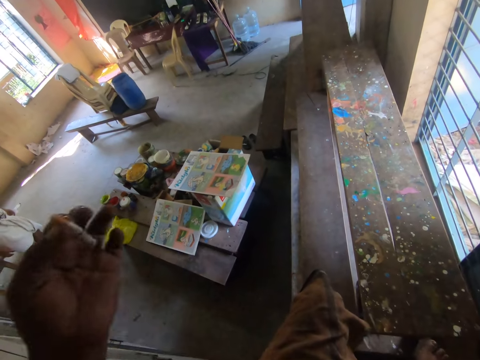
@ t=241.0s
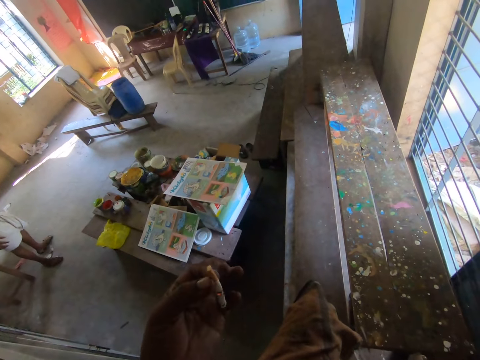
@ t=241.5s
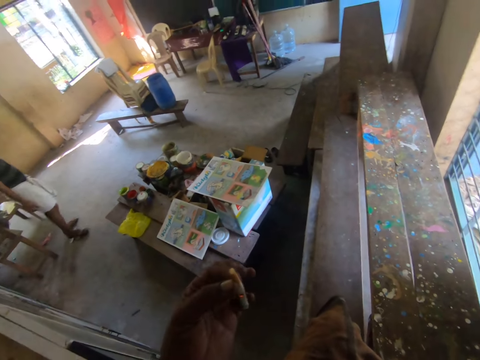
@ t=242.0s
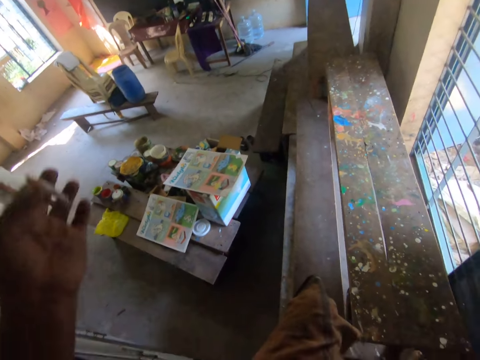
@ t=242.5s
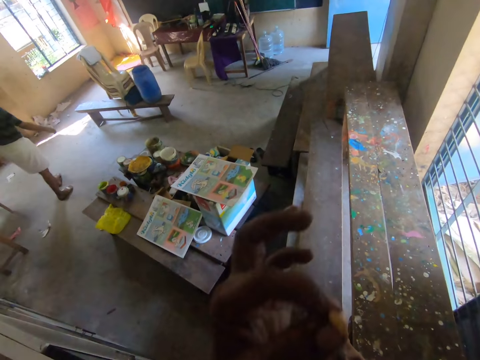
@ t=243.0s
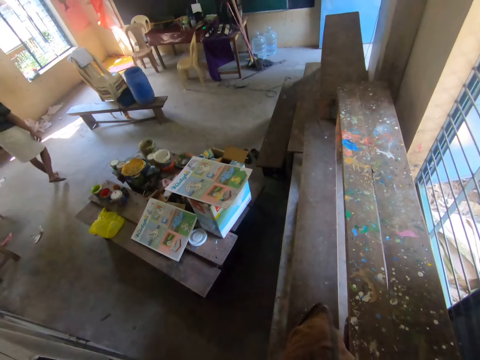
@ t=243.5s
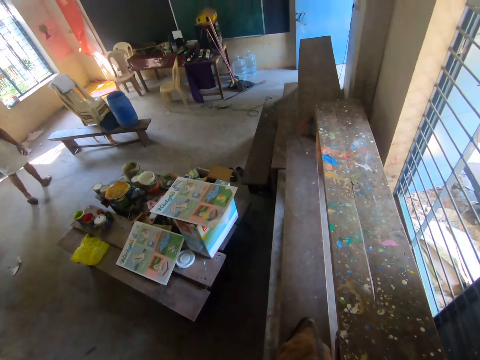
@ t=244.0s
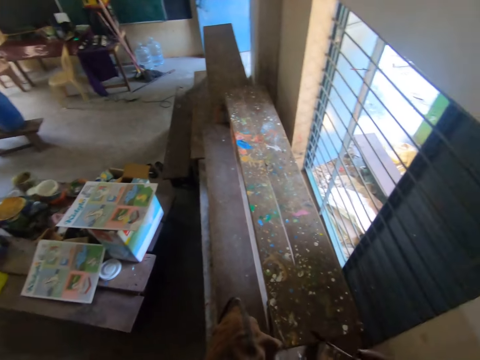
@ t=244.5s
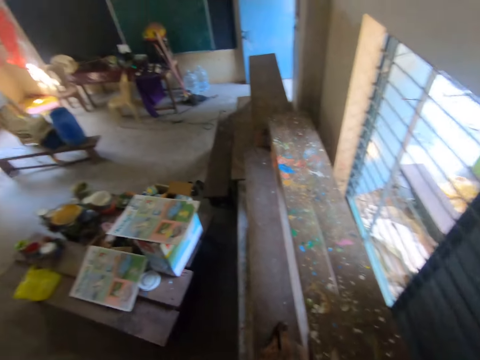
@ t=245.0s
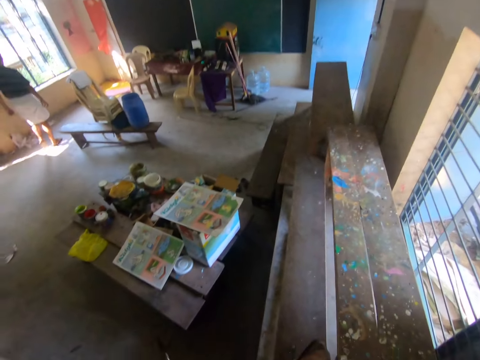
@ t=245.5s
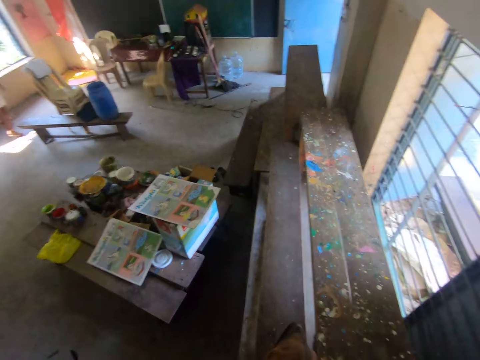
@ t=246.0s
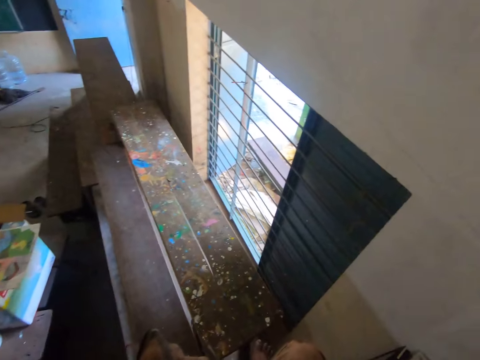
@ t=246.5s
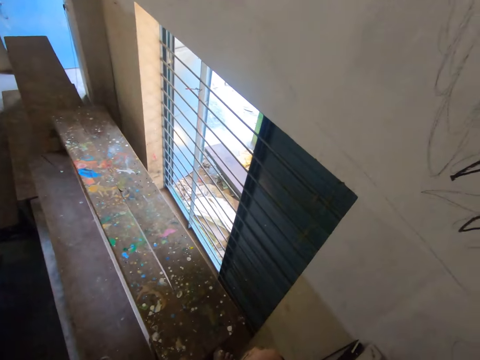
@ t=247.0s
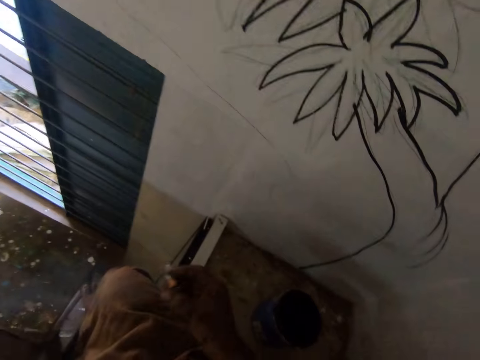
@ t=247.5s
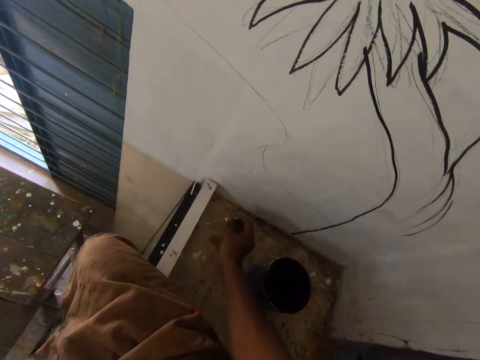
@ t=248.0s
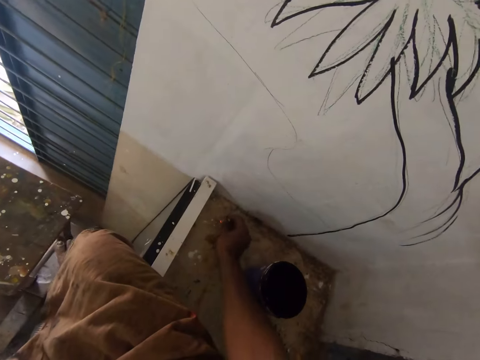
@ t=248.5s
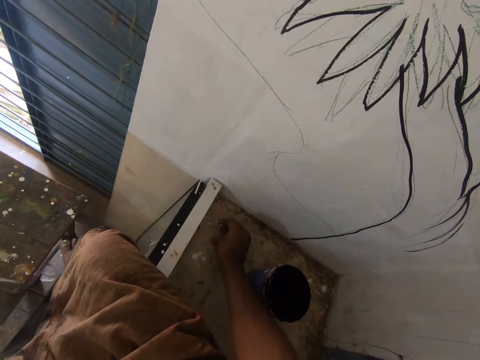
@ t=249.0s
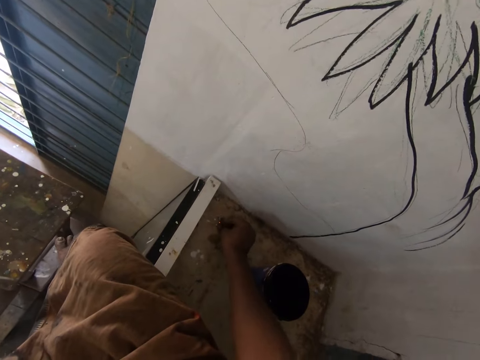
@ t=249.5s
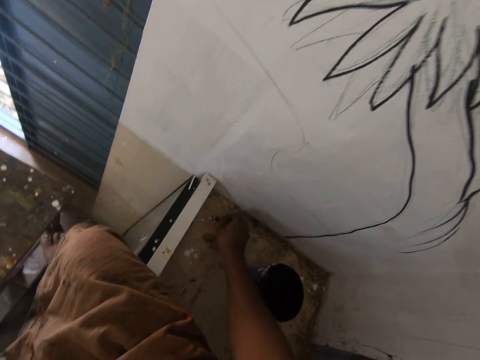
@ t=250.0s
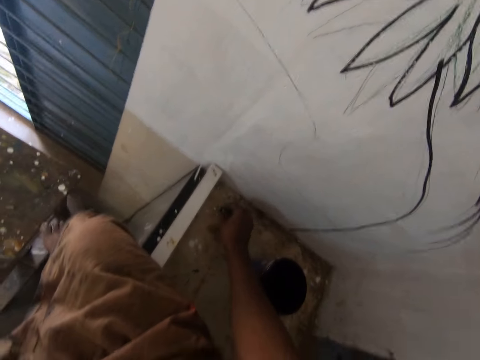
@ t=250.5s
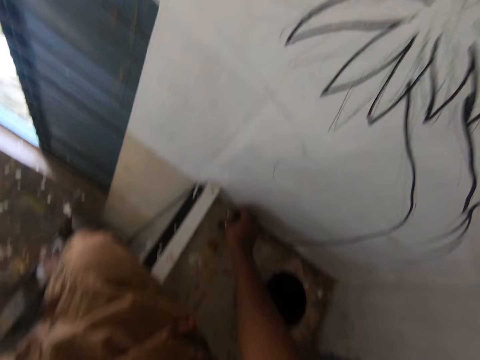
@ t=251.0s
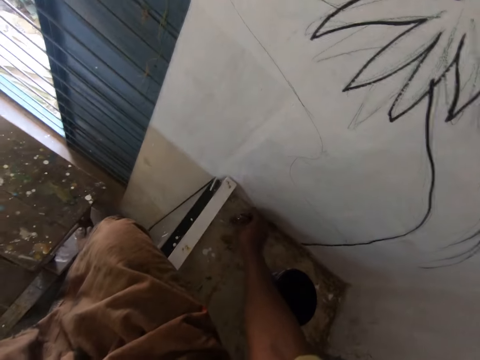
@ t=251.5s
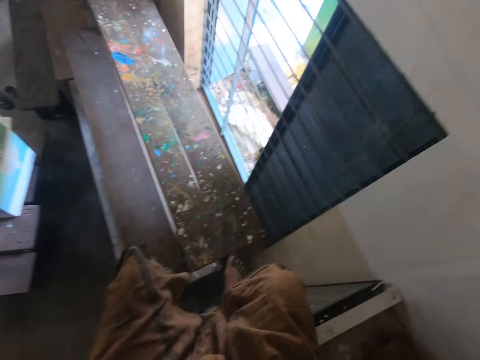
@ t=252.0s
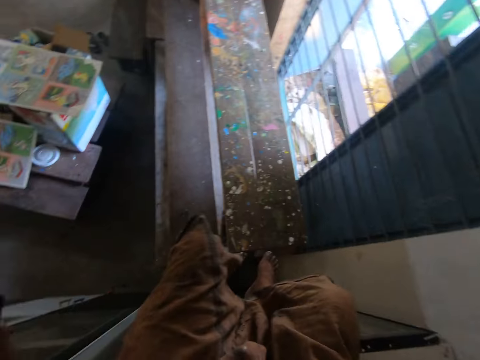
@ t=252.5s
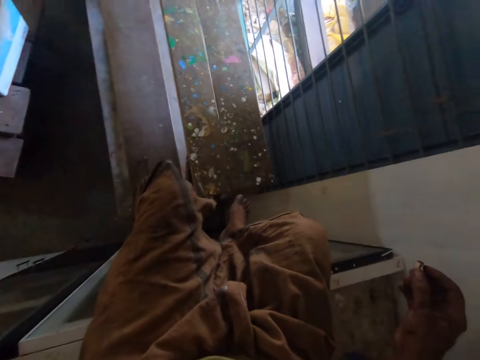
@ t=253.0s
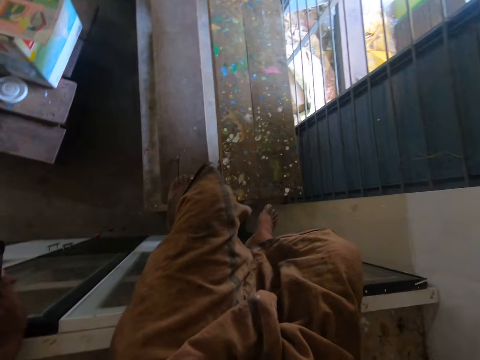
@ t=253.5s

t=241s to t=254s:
The camera wearer talks to a man. They put the cigarette on top of the cupboard. They press the cigarette on the cabinet. They talk to the man. They look around.

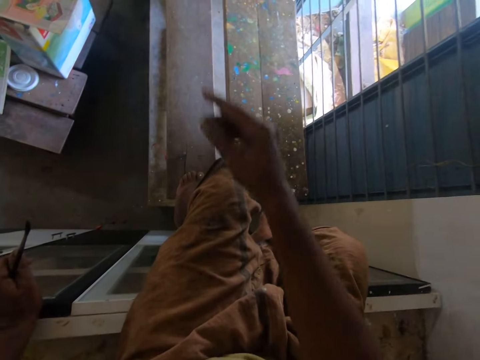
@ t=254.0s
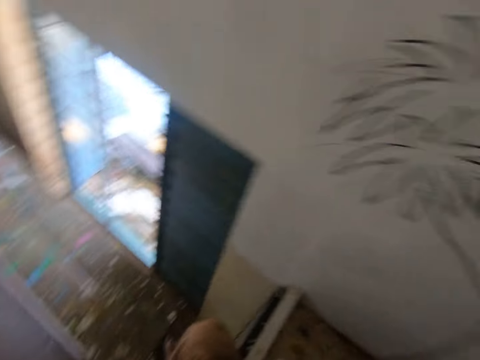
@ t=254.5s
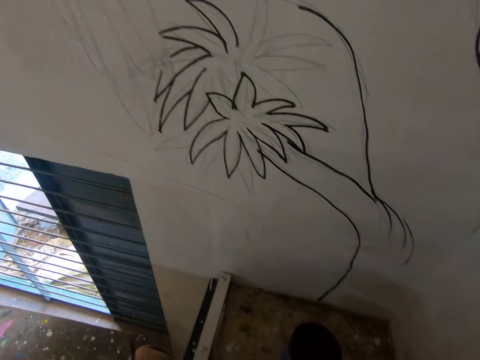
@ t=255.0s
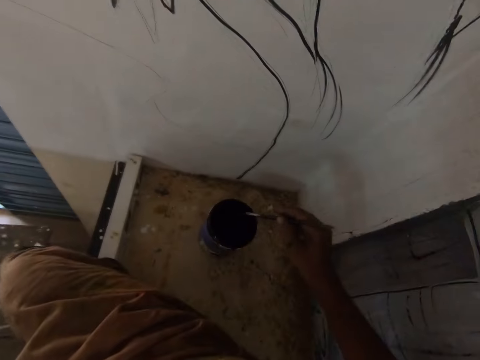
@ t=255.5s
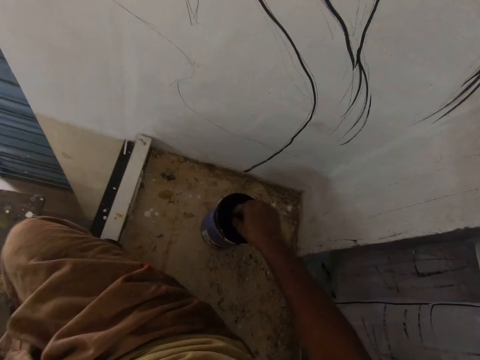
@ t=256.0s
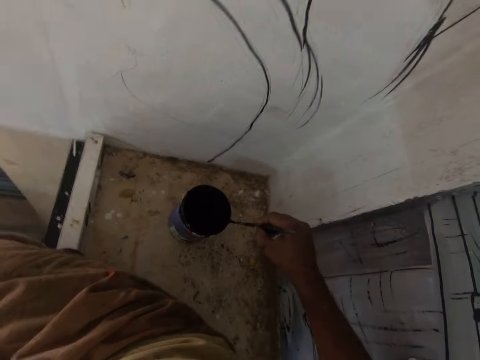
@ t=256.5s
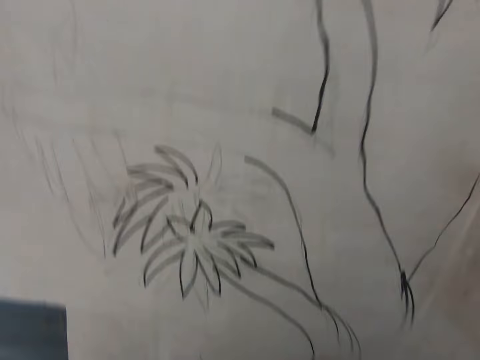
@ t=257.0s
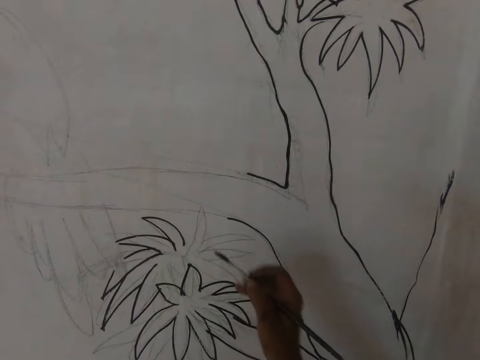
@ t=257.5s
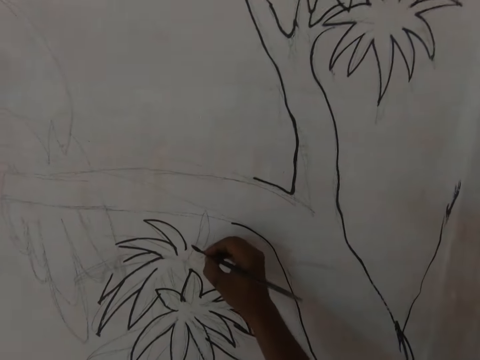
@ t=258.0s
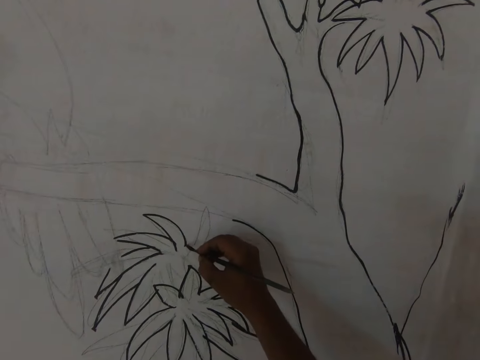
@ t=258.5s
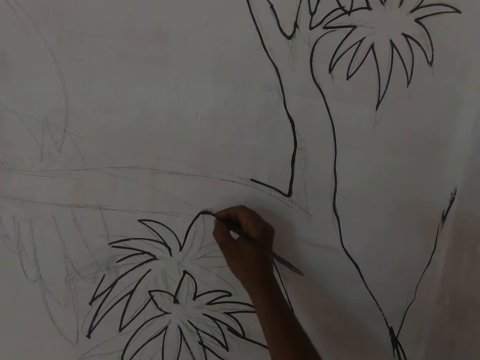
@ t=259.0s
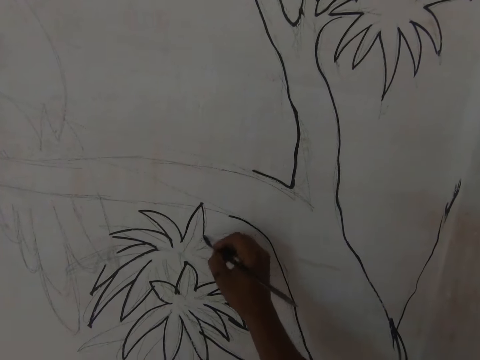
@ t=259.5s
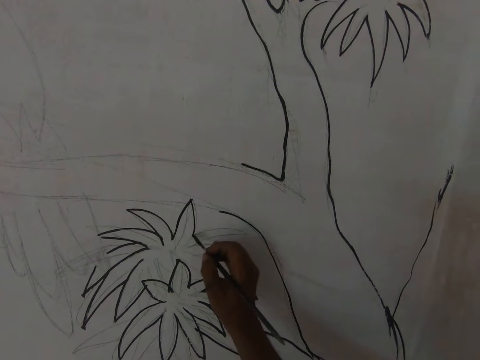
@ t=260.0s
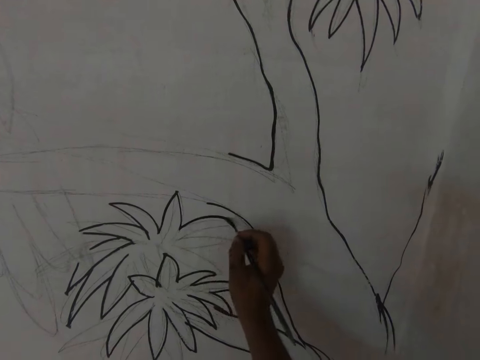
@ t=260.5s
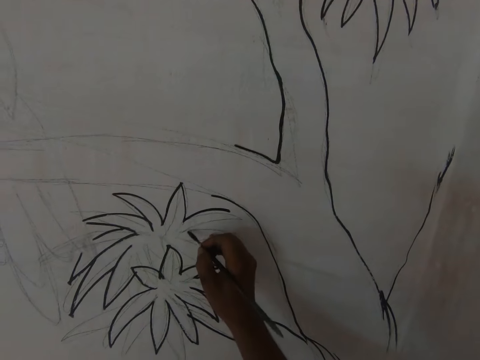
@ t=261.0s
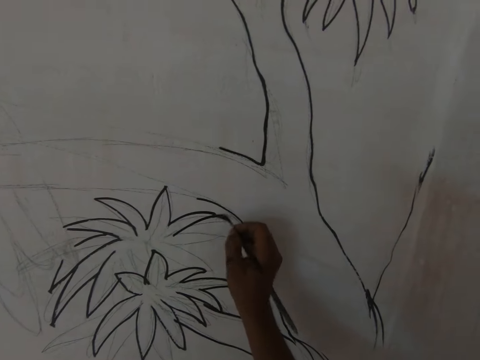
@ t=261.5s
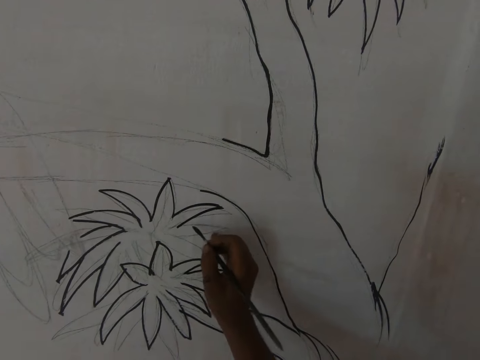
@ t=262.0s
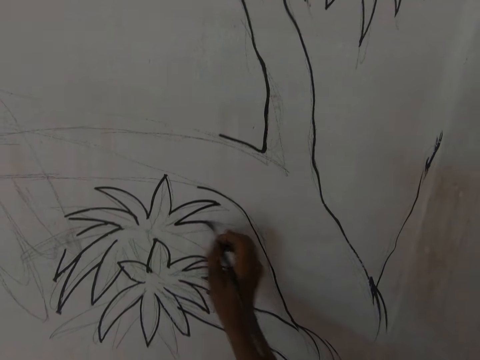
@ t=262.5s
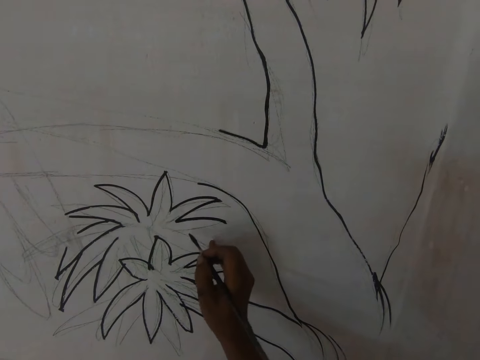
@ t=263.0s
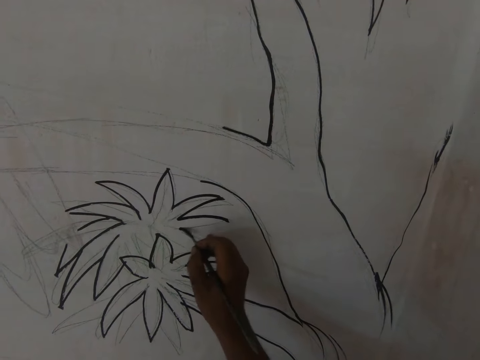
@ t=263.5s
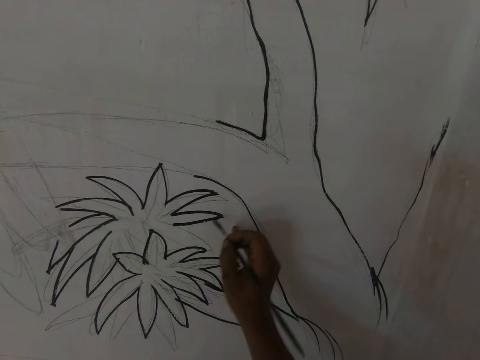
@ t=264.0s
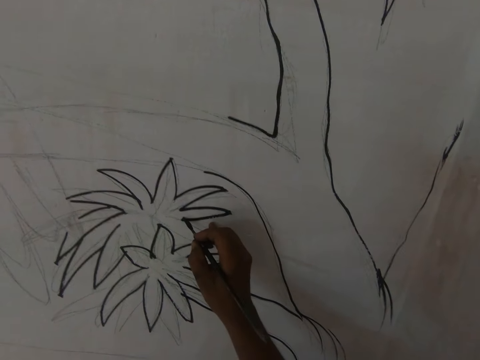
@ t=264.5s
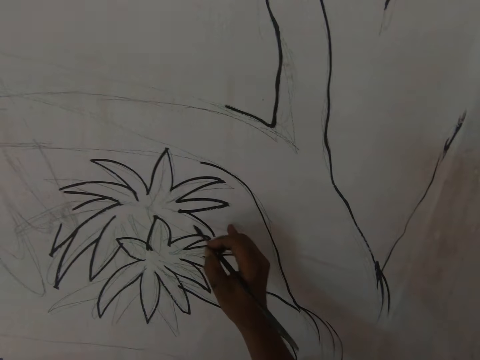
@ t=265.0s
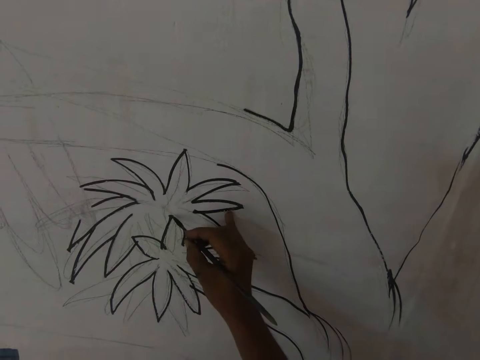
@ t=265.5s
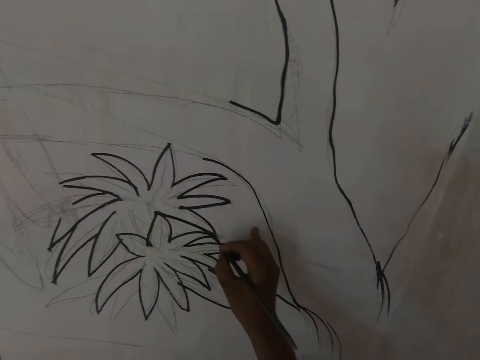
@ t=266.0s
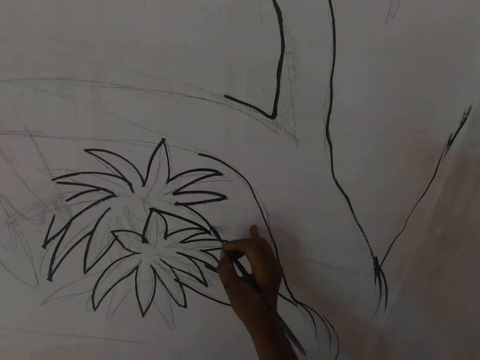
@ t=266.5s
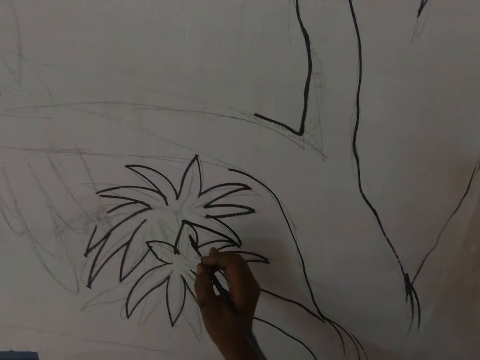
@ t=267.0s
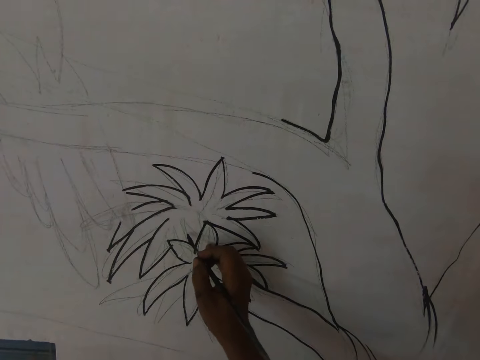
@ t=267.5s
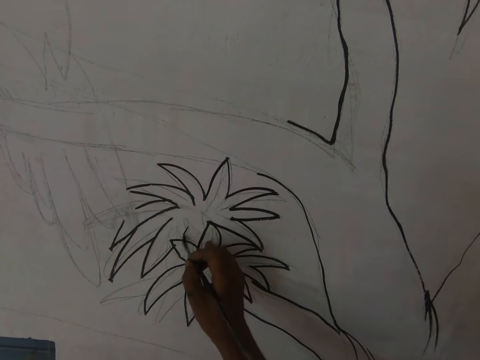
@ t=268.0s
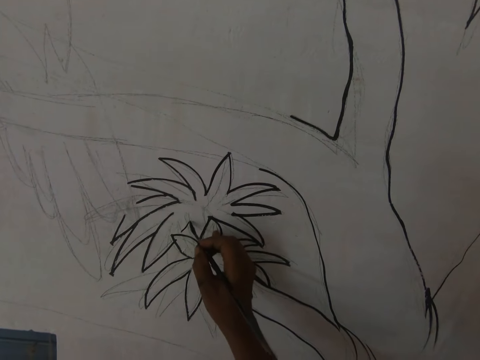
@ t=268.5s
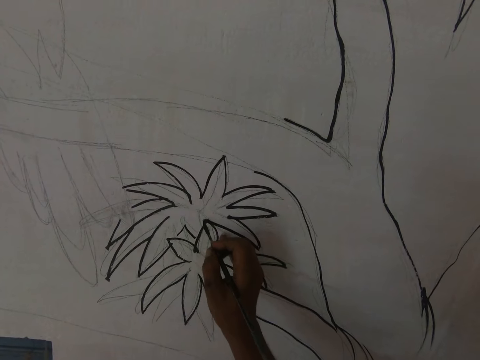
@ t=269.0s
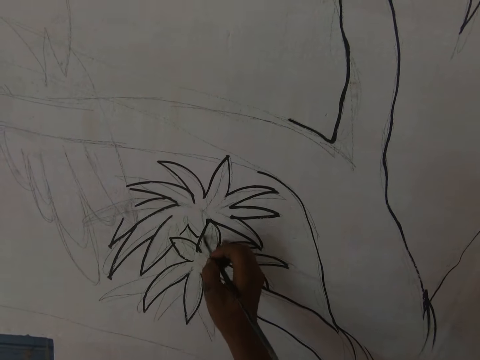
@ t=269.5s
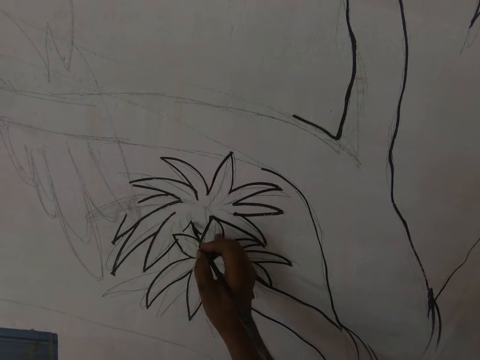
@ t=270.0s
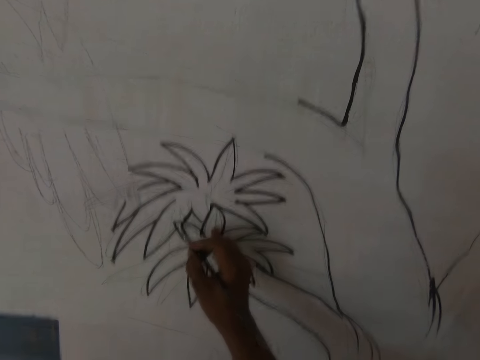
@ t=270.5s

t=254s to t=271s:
The camera wearer throws the cigarette on the floor. They turn around. They cough. They pick up the paint brush on top of the cupboard. They dip the paint brush in the can of paint. They wipe the bristles of the paint brush on the can of paint. They paint a drawing on the wall with the paint brush. They talk to a man.
